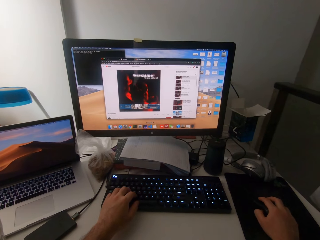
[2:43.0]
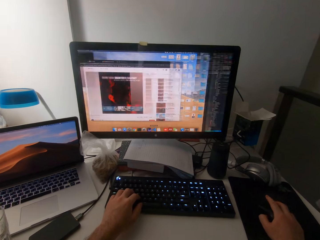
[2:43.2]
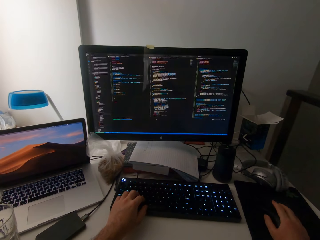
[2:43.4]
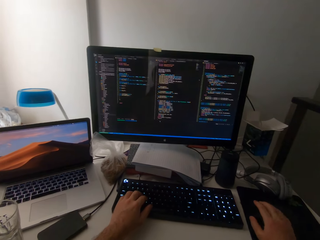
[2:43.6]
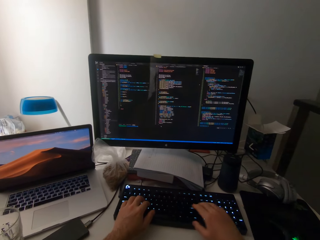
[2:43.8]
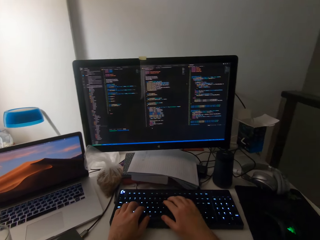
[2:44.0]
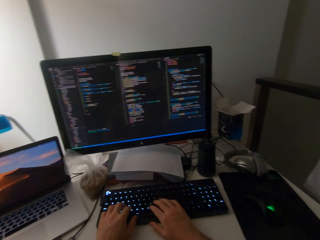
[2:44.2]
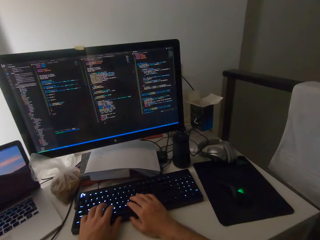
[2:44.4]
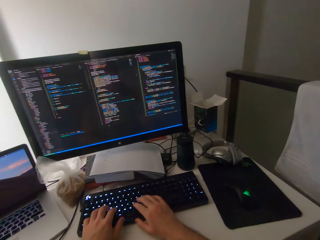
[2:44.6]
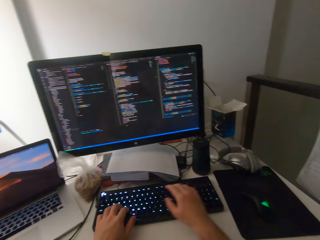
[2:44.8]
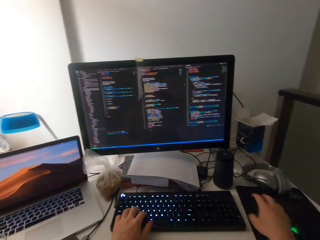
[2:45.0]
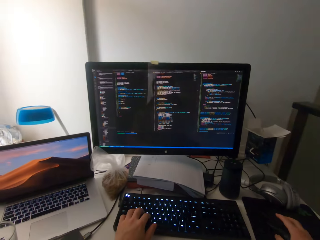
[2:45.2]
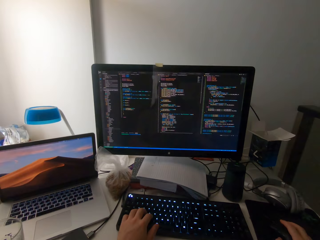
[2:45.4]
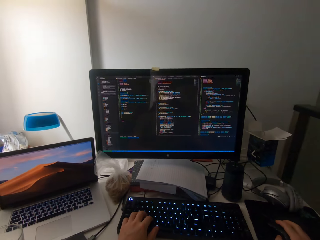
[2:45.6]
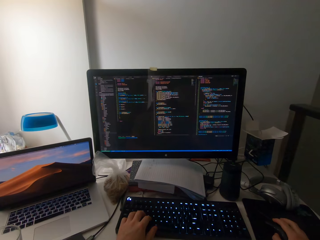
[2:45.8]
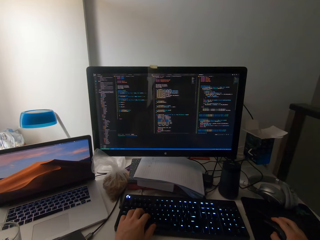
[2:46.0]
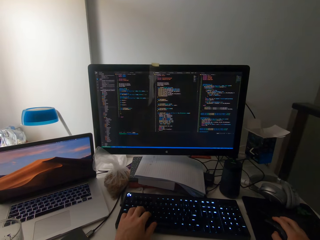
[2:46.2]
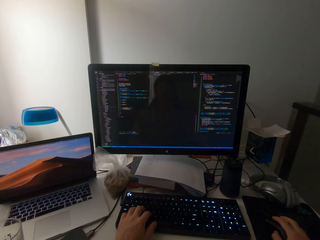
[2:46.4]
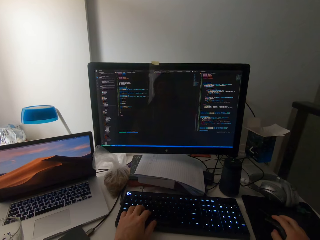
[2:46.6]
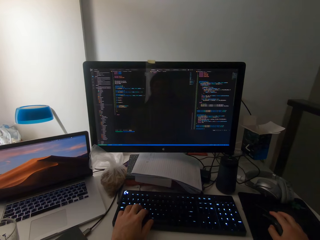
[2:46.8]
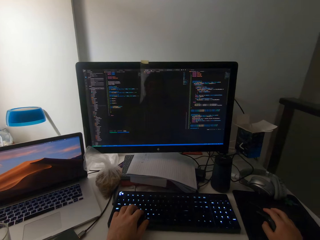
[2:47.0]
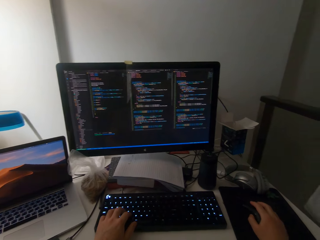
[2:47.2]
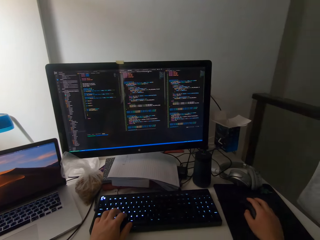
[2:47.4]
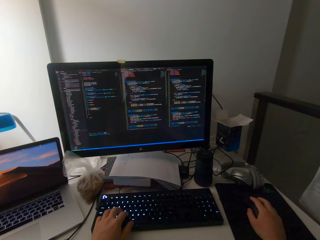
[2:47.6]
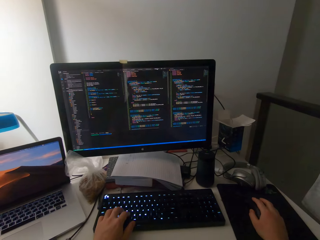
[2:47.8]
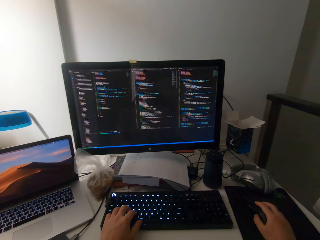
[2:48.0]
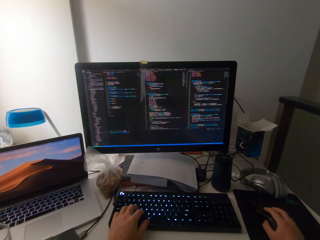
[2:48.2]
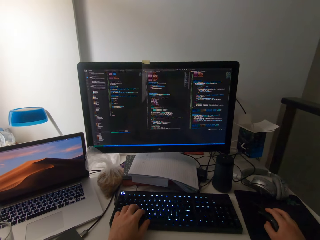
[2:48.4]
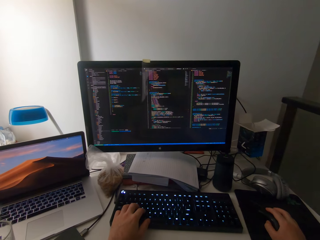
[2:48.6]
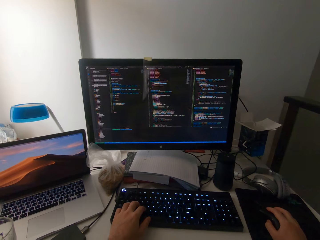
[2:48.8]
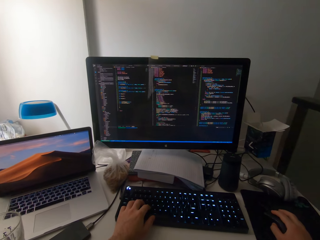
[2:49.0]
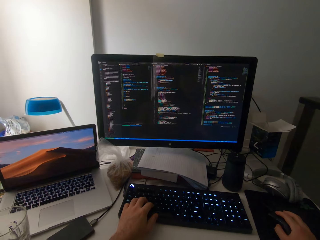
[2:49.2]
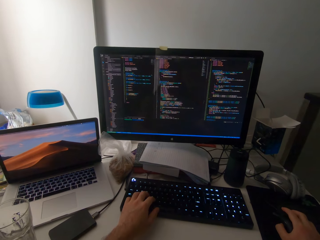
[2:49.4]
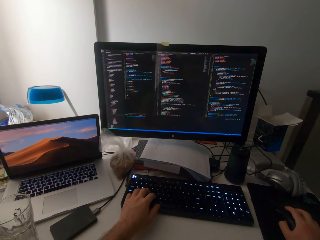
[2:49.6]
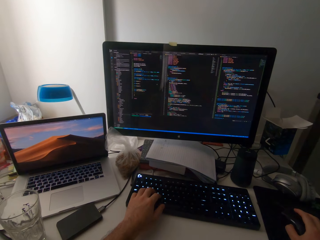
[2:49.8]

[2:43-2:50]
The camera wearer clicks the mouse. He types with the keyboard using both hands. He operates the mouse with his right hand.

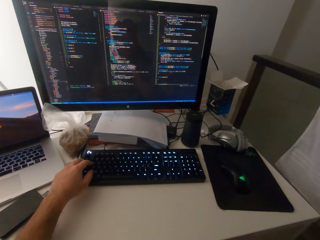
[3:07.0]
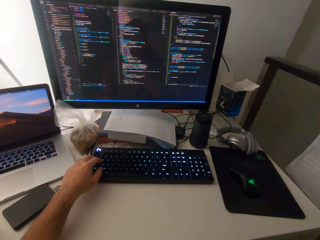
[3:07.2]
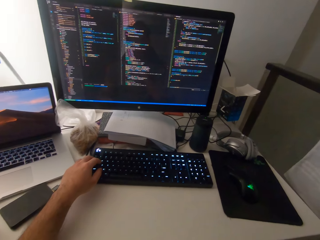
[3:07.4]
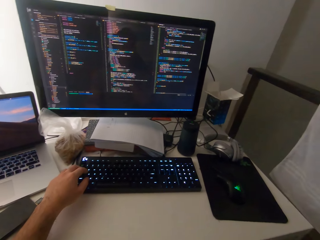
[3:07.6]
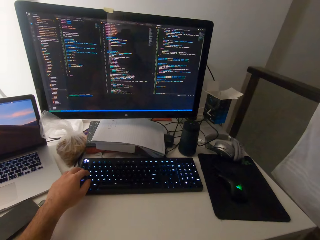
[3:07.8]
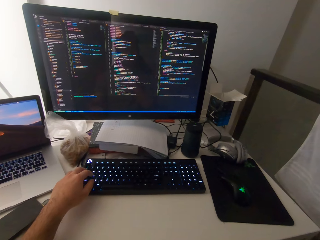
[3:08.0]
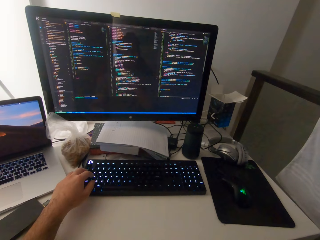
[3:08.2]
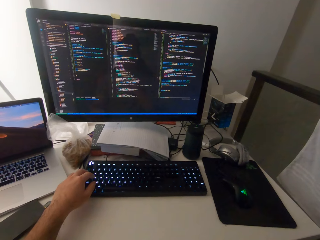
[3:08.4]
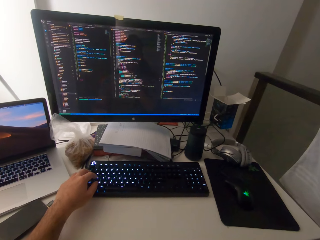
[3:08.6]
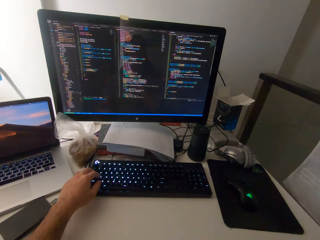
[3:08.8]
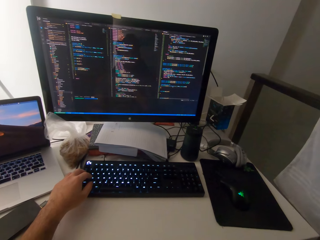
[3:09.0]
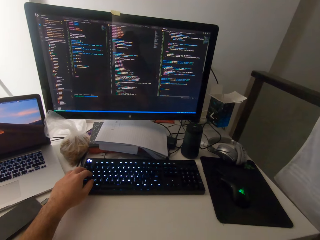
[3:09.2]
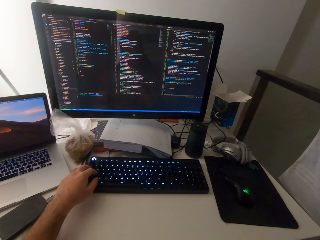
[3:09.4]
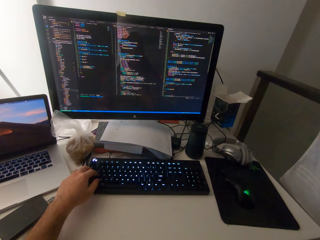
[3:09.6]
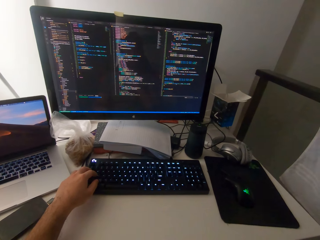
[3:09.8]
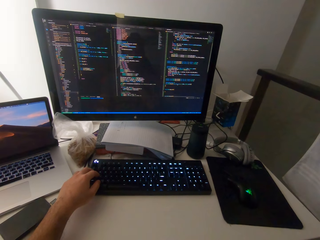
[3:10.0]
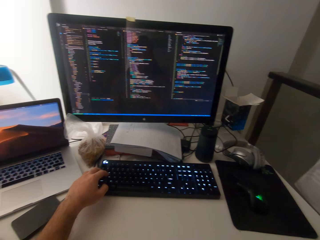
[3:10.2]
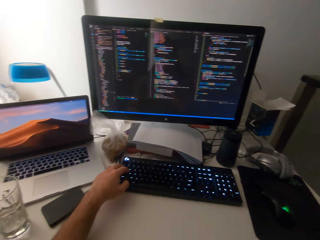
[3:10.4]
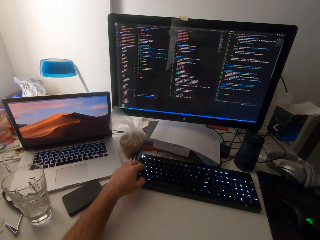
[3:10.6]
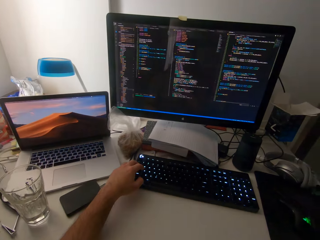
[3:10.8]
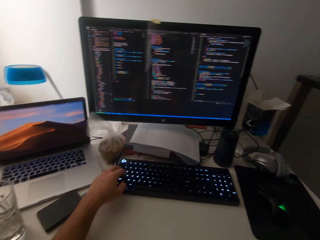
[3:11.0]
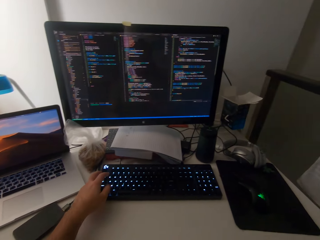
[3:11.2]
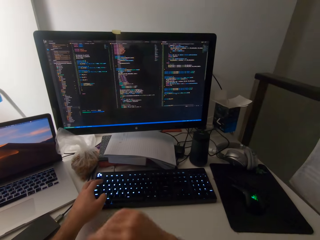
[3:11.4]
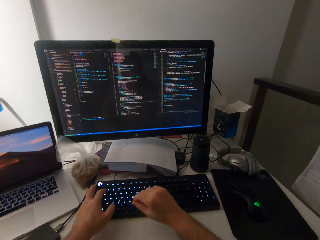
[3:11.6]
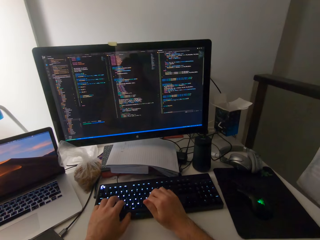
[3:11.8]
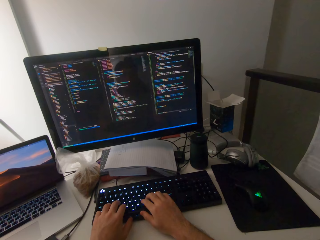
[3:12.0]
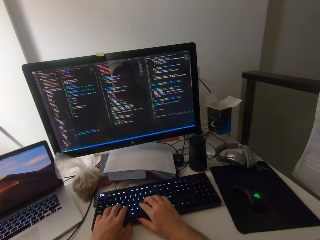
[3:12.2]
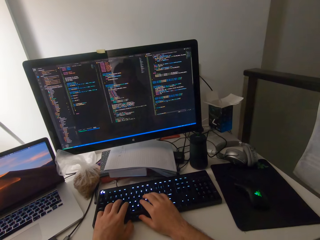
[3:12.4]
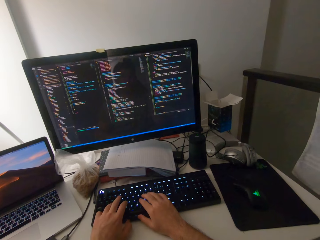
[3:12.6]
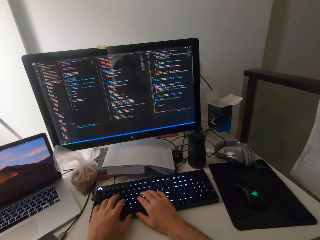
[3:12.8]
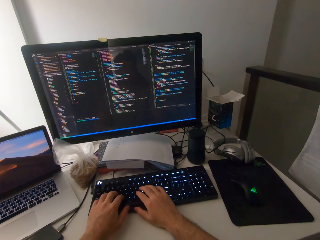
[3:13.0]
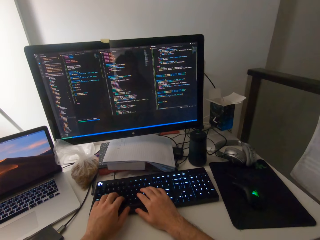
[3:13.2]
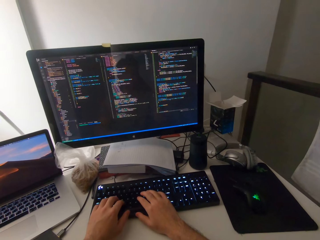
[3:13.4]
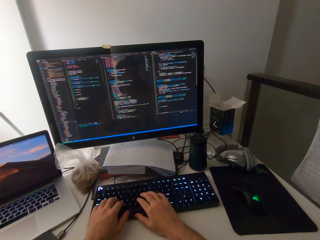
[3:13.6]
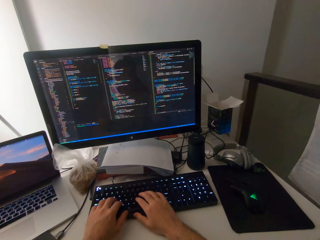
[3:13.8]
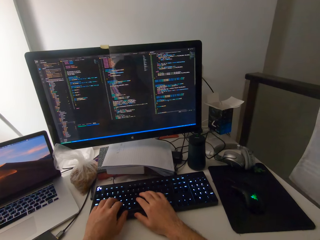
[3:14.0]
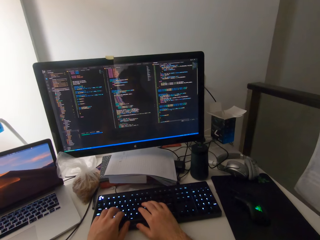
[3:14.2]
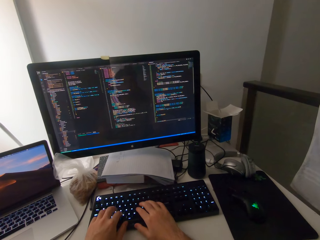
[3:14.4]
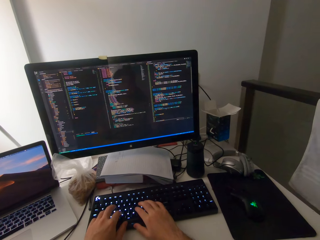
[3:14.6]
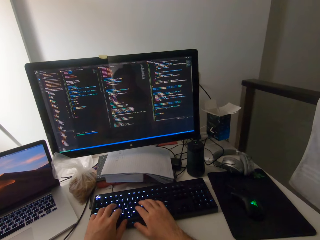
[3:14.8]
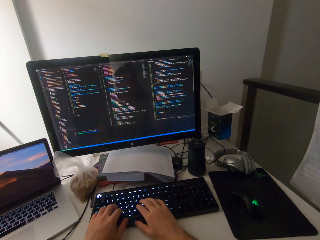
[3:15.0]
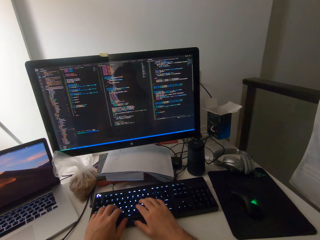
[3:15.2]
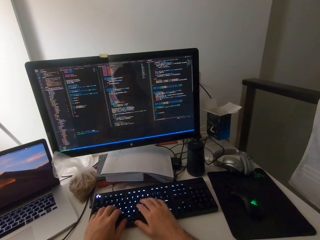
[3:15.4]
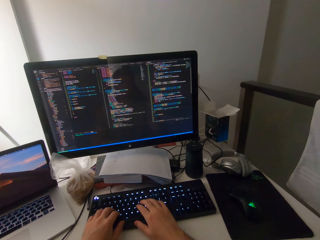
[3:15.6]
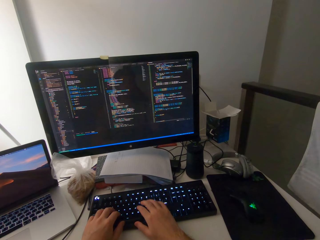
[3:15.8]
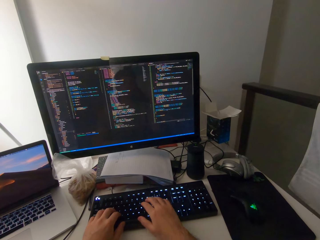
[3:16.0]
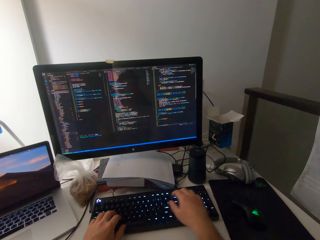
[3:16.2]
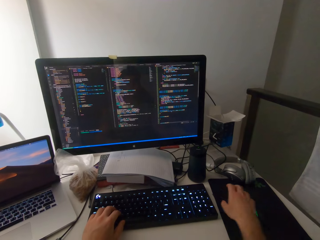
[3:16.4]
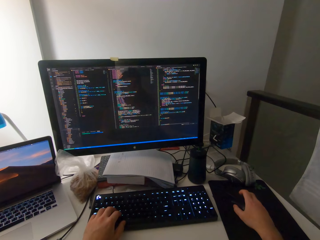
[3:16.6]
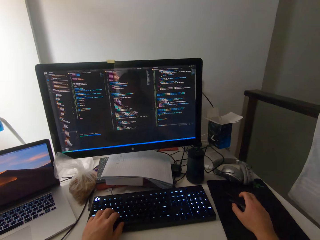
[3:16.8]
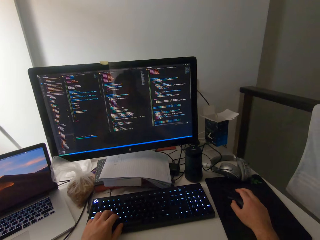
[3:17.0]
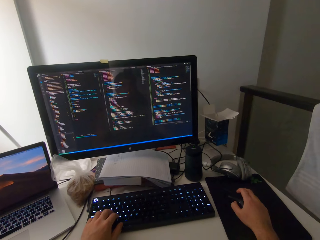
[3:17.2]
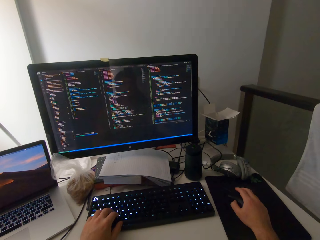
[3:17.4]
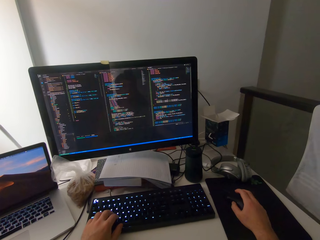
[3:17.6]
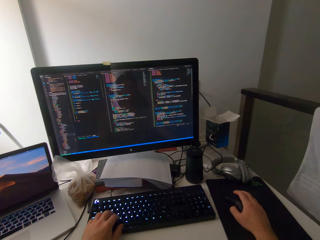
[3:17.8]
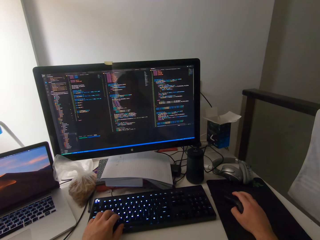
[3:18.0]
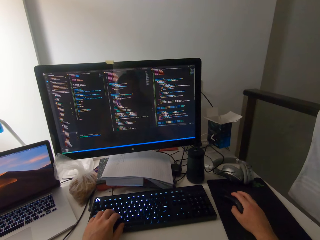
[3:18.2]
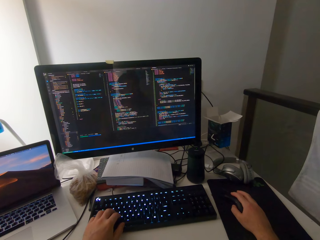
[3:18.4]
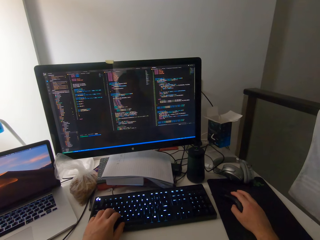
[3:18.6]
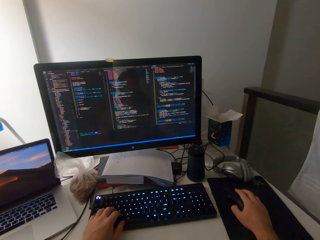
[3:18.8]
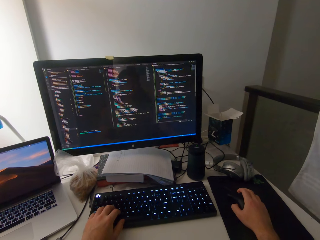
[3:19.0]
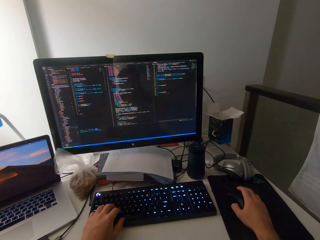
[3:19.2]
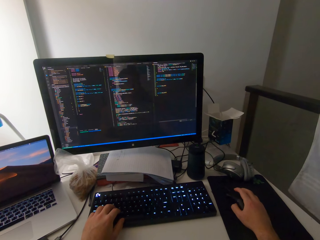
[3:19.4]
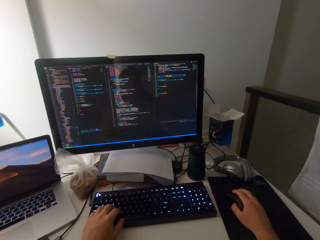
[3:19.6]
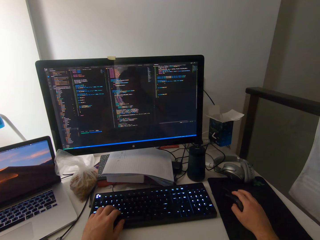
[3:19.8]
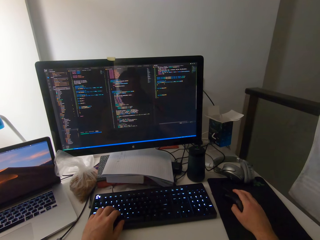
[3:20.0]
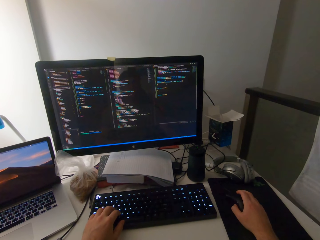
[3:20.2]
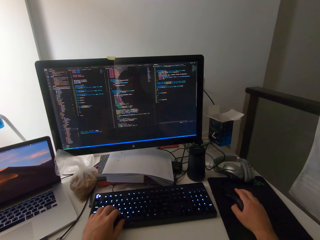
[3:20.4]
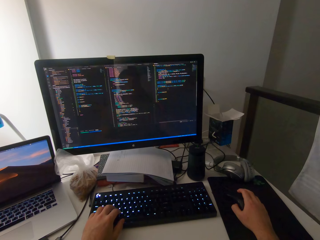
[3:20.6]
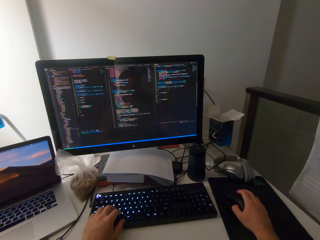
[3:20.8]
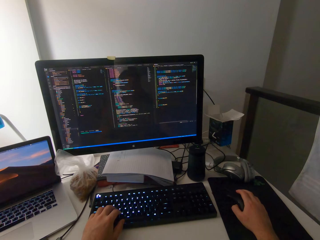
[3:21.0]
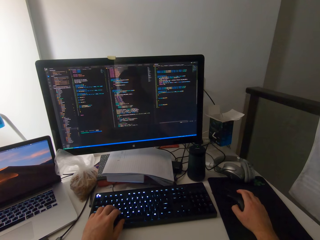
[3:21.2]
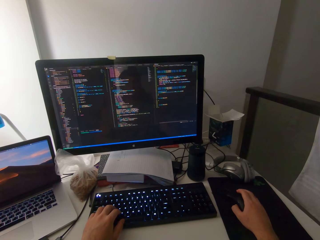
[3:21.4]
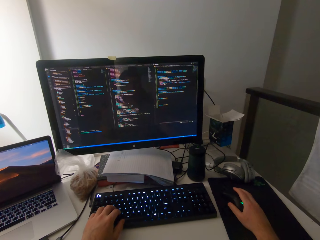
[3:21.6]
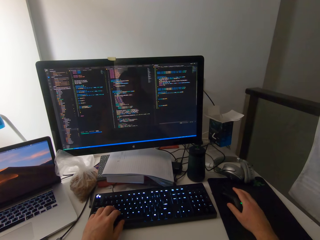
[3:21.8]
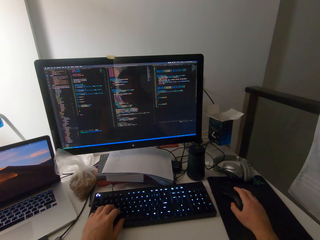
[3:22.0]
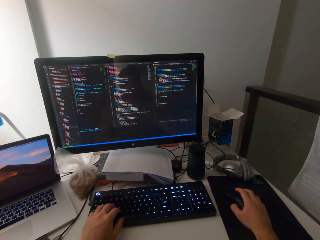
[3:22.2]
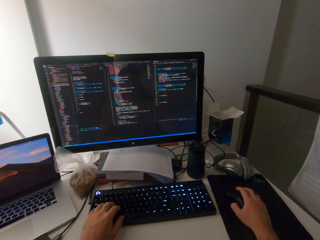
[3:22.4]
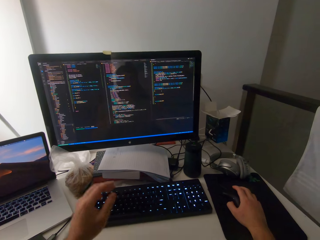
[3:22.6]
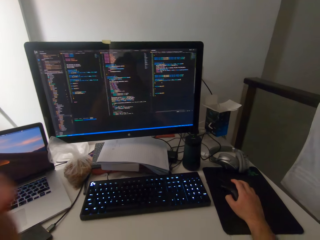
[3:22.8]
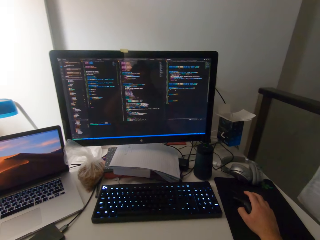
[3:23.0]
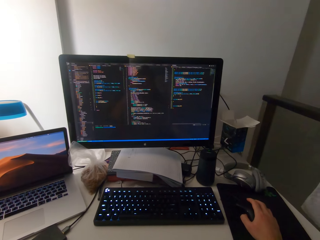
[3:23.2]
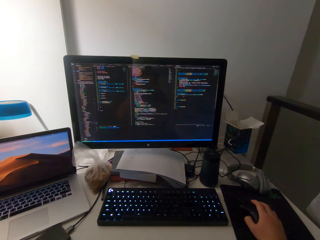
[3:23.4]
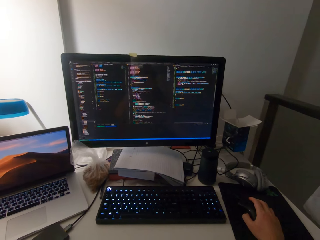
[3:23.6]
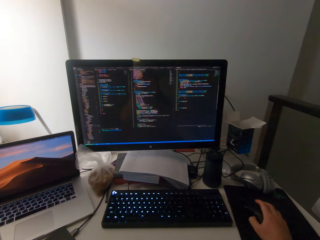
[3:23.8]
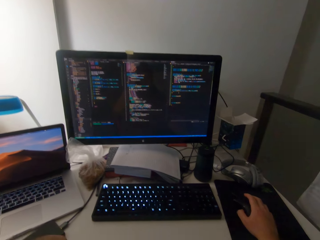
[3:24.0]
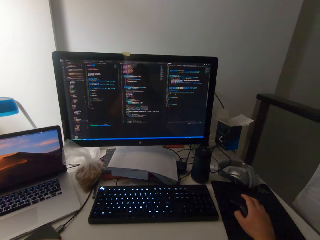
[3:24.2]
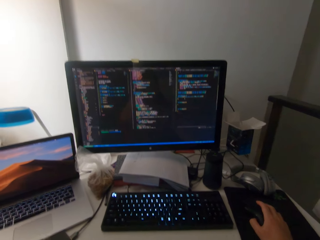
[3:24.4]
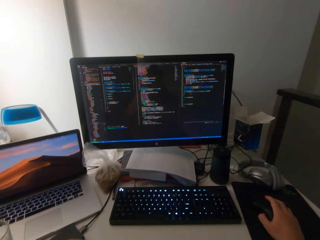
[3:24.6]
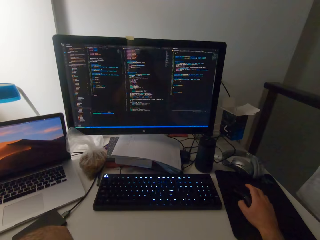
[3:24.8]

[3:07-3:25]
The camera wearer looks around. He types with the keyboard using his left hand. He touches the keyboard with his right hand. He operates the mouse with his right hand. He scrolls the mouse.
